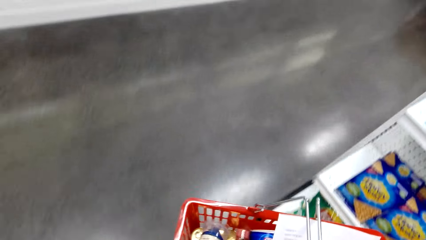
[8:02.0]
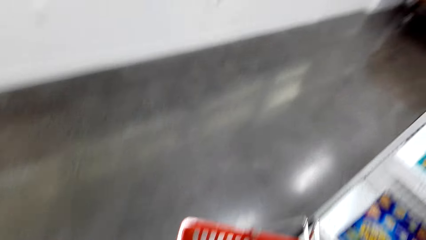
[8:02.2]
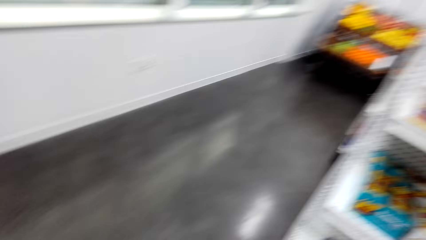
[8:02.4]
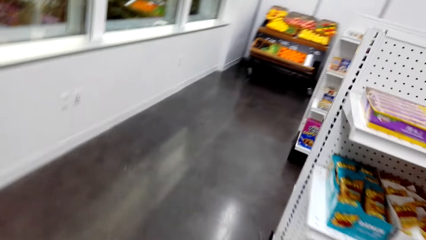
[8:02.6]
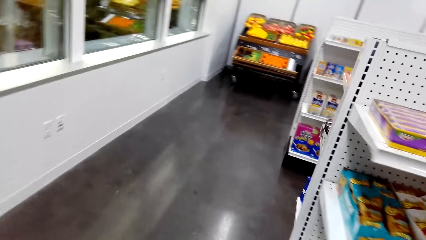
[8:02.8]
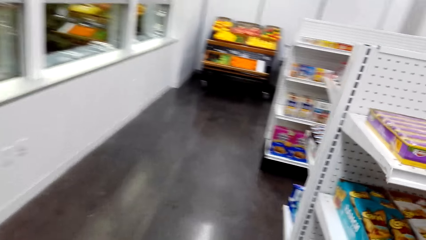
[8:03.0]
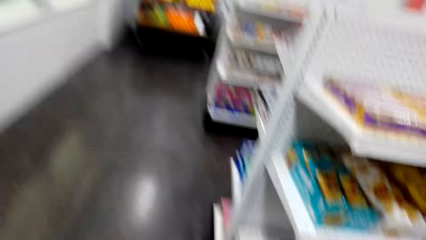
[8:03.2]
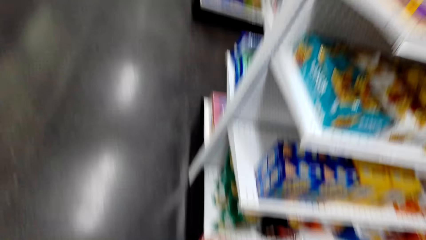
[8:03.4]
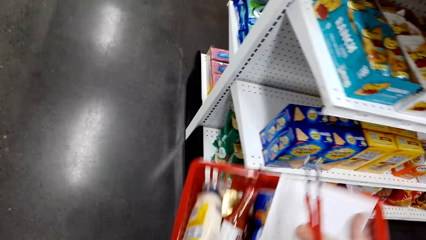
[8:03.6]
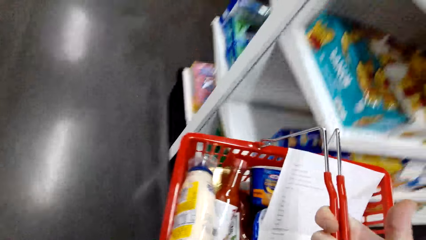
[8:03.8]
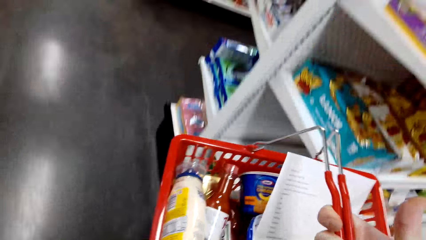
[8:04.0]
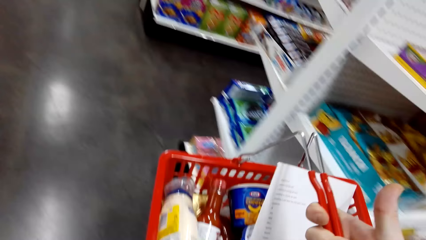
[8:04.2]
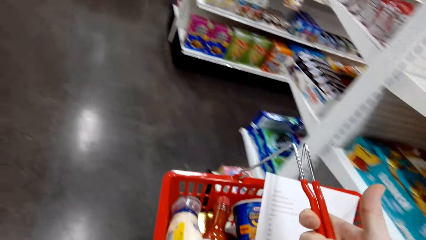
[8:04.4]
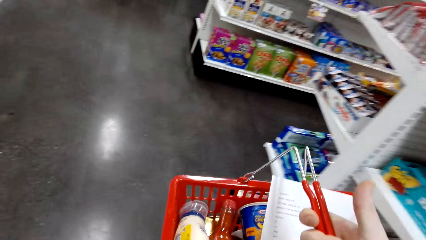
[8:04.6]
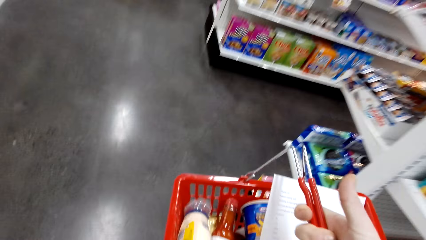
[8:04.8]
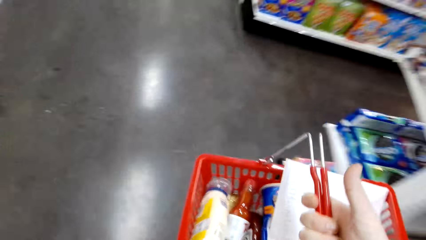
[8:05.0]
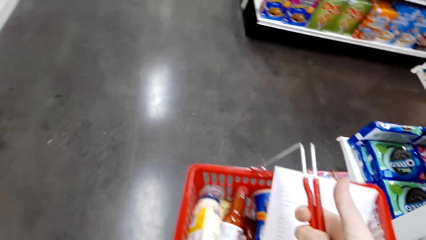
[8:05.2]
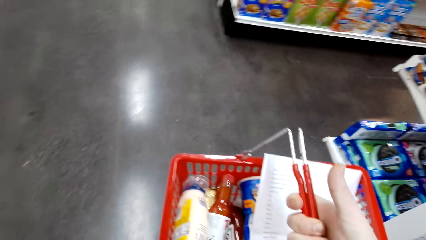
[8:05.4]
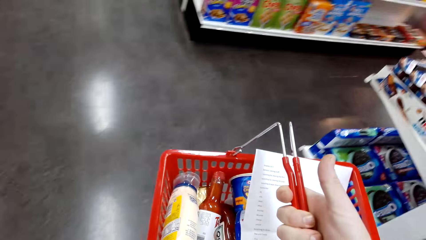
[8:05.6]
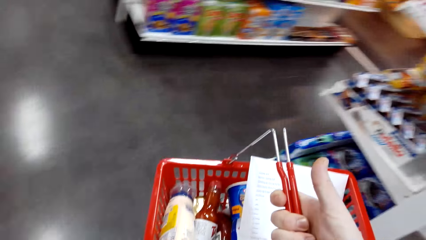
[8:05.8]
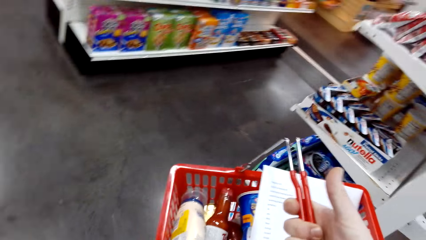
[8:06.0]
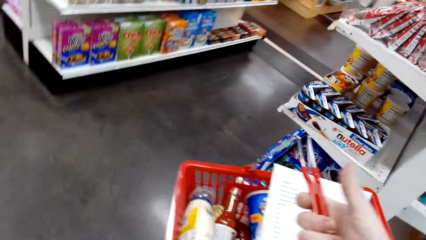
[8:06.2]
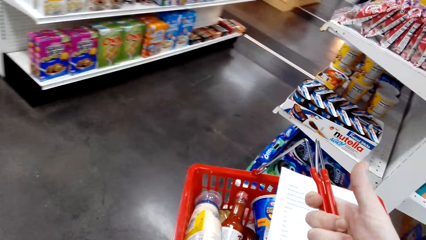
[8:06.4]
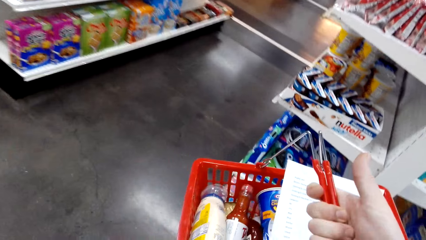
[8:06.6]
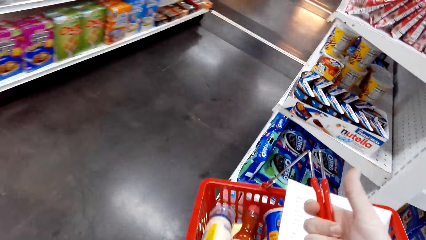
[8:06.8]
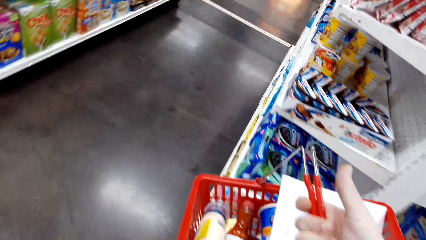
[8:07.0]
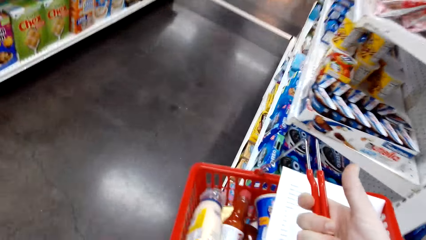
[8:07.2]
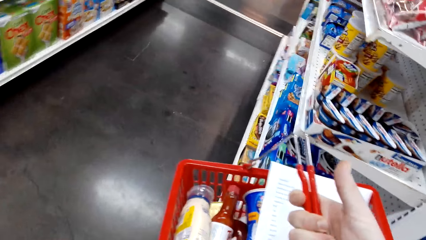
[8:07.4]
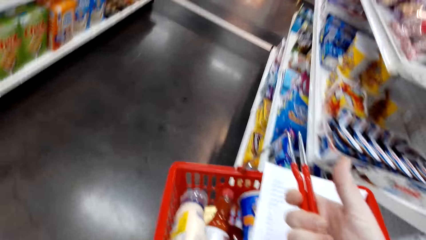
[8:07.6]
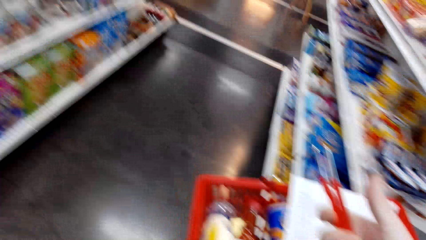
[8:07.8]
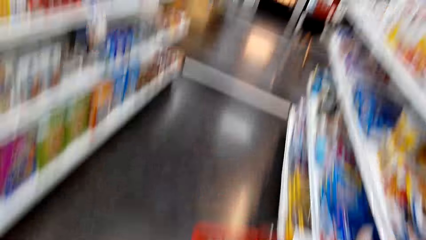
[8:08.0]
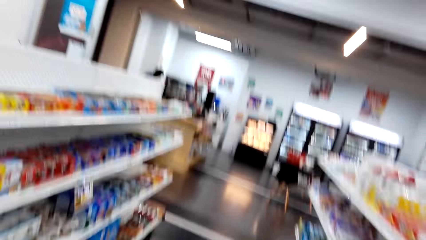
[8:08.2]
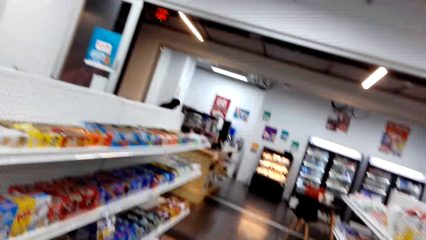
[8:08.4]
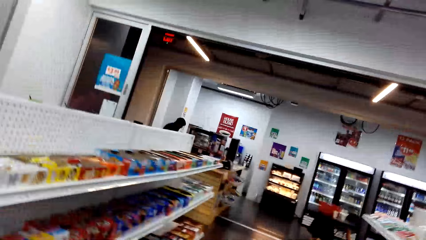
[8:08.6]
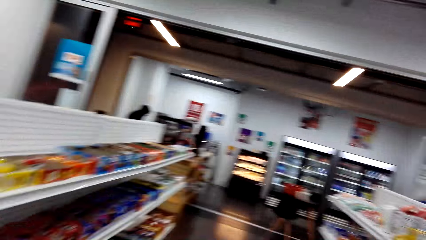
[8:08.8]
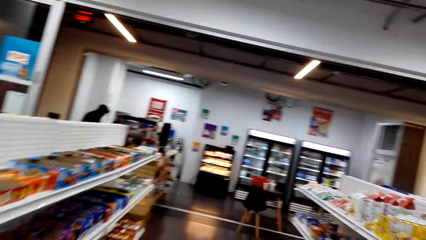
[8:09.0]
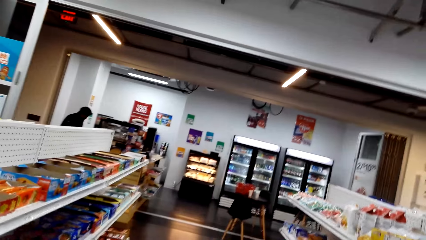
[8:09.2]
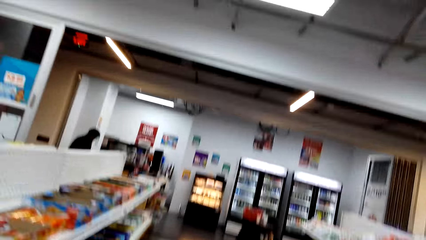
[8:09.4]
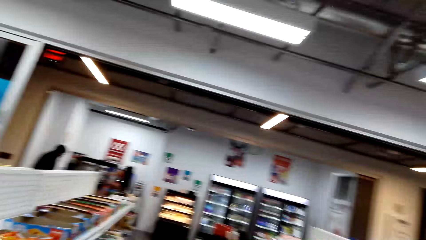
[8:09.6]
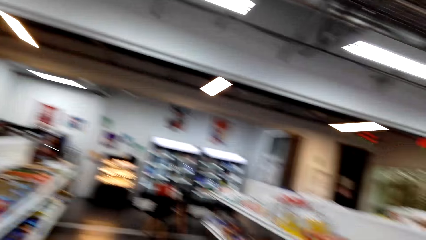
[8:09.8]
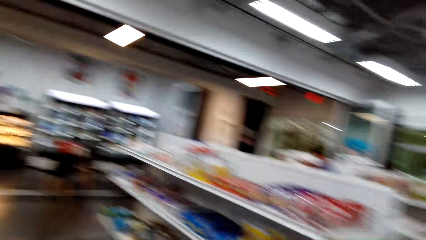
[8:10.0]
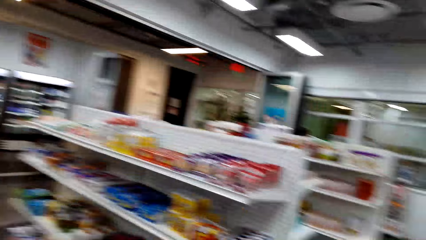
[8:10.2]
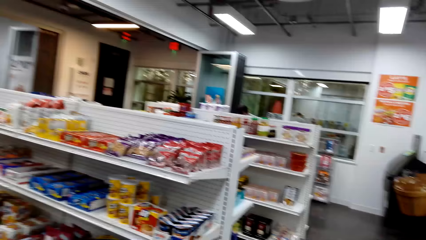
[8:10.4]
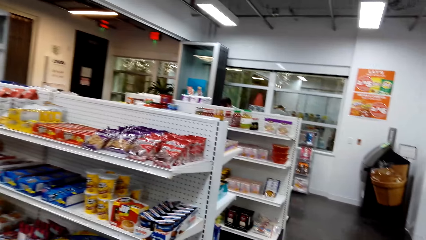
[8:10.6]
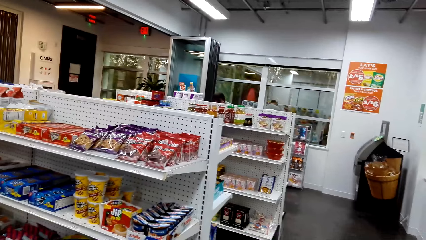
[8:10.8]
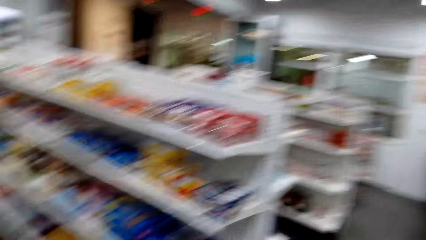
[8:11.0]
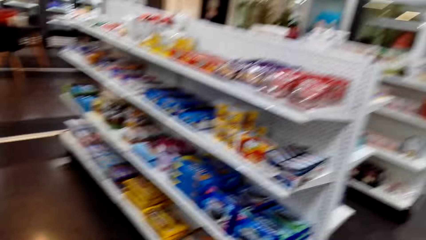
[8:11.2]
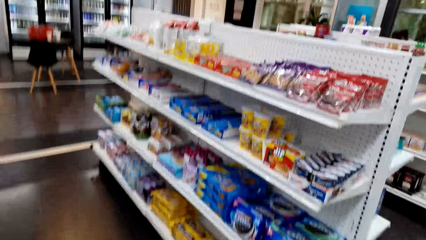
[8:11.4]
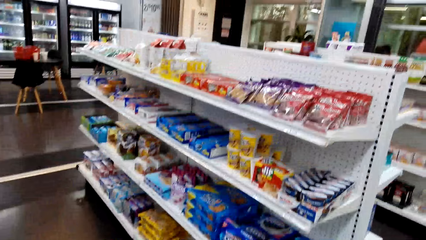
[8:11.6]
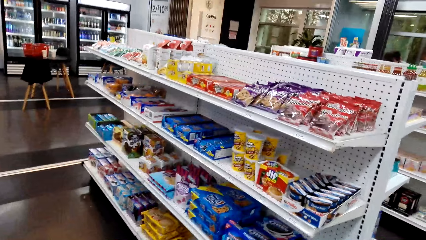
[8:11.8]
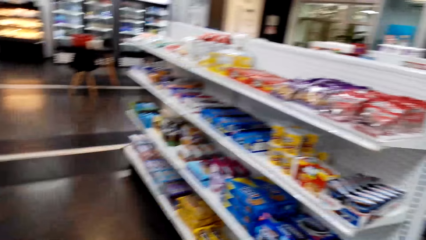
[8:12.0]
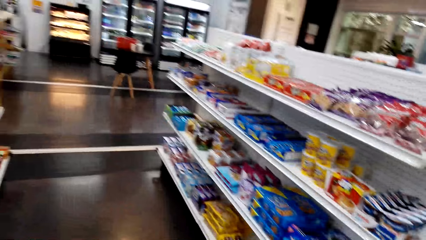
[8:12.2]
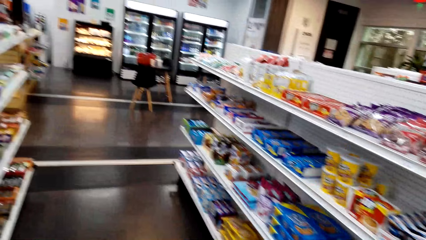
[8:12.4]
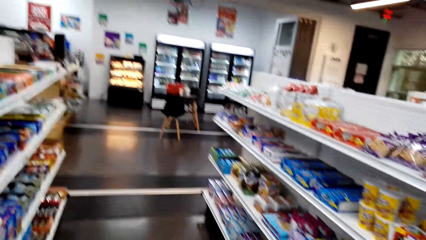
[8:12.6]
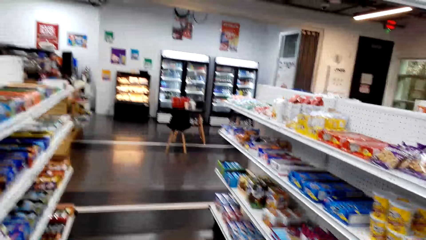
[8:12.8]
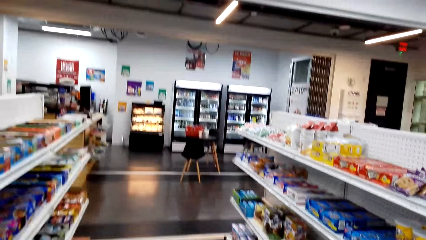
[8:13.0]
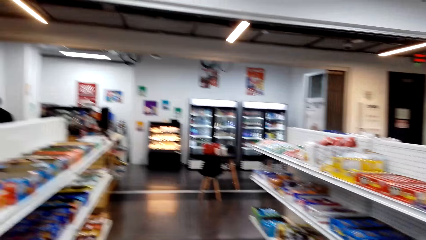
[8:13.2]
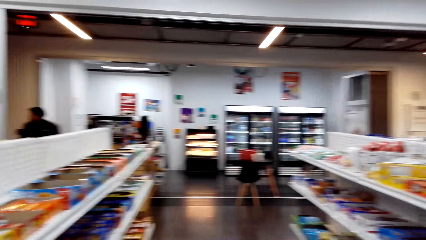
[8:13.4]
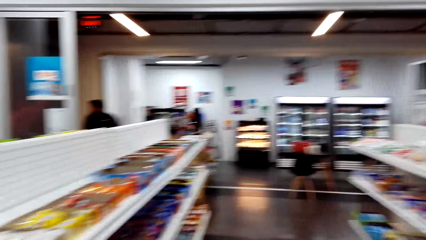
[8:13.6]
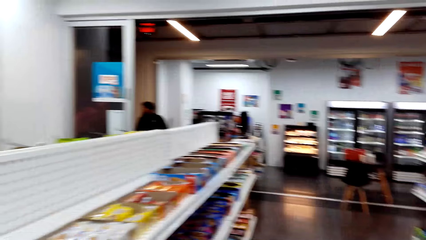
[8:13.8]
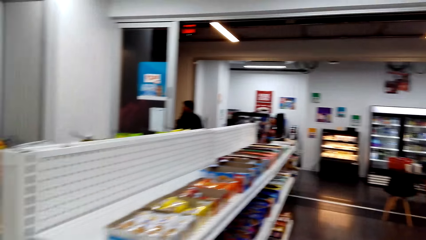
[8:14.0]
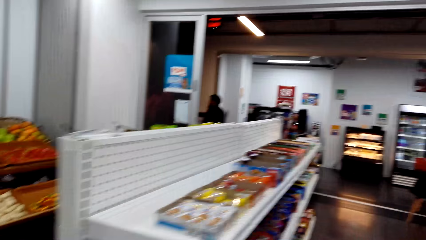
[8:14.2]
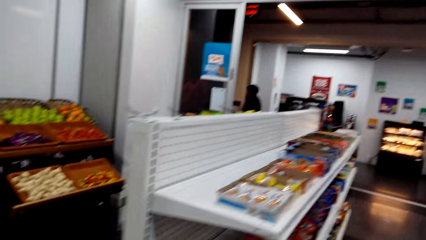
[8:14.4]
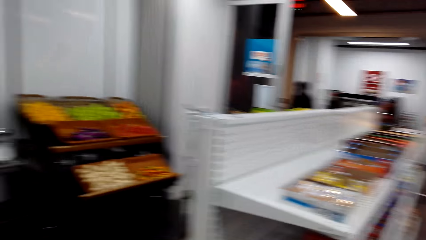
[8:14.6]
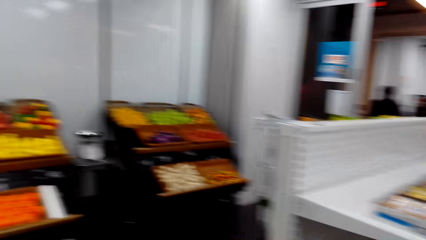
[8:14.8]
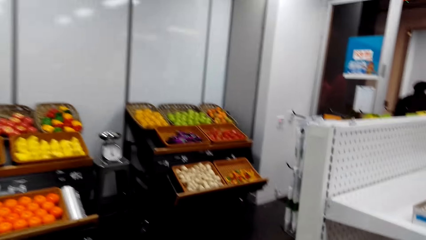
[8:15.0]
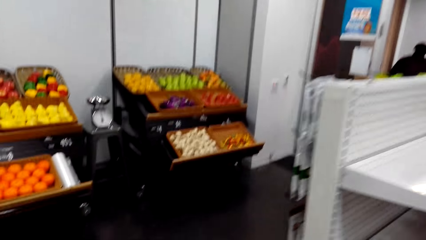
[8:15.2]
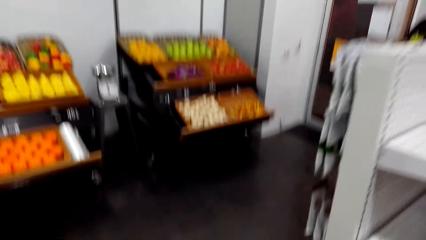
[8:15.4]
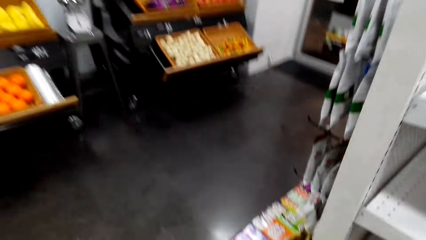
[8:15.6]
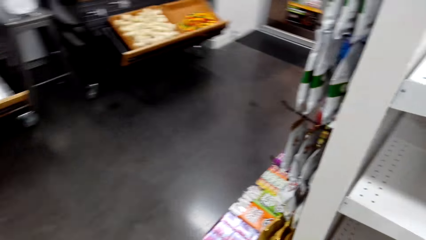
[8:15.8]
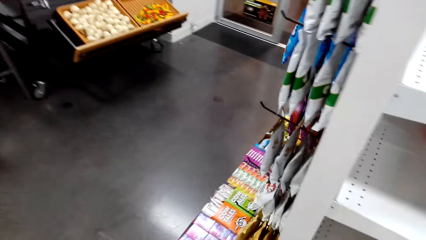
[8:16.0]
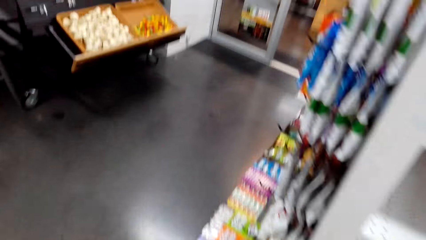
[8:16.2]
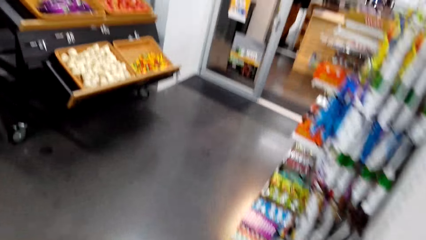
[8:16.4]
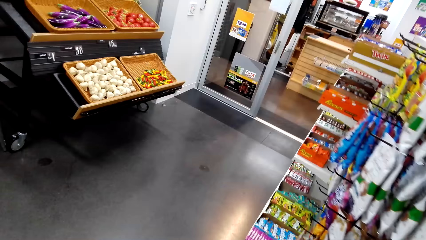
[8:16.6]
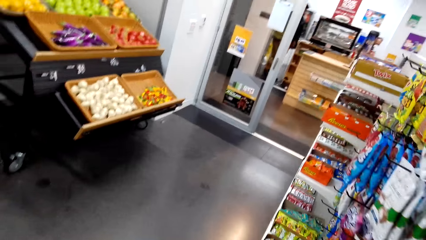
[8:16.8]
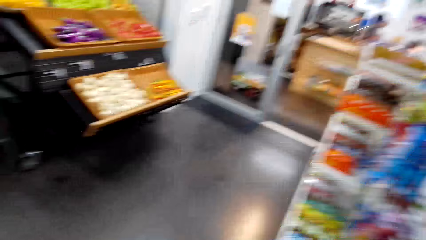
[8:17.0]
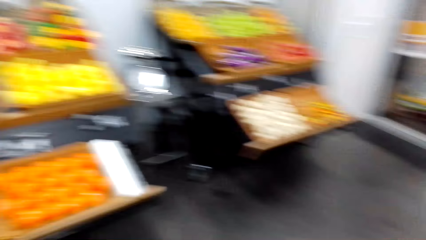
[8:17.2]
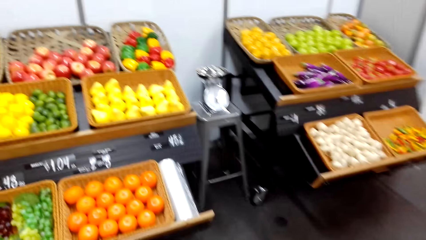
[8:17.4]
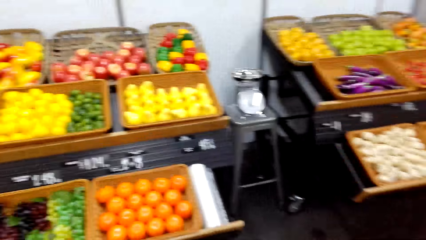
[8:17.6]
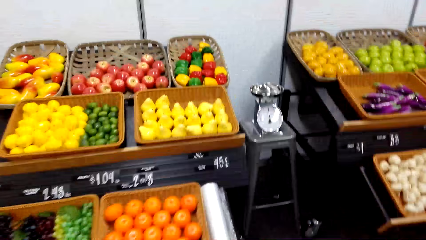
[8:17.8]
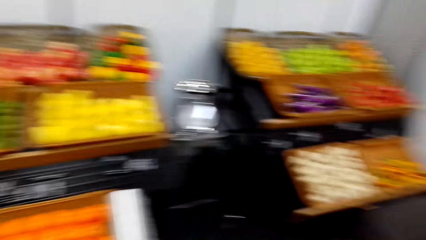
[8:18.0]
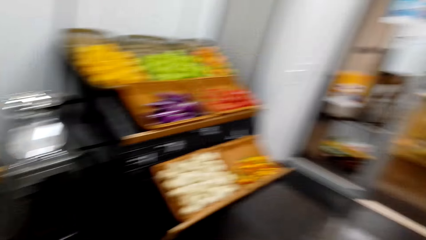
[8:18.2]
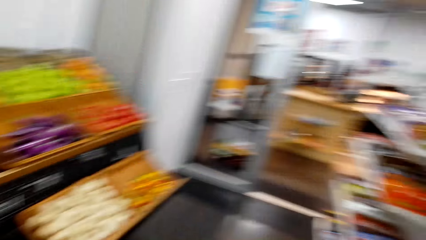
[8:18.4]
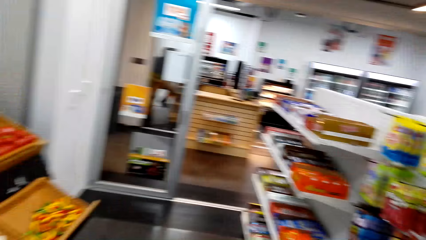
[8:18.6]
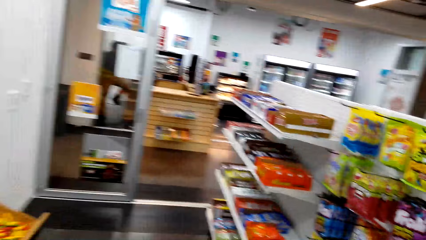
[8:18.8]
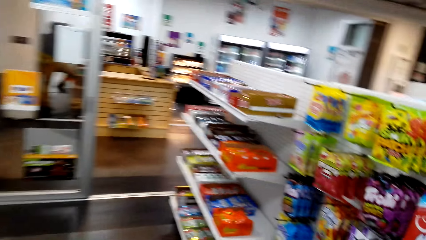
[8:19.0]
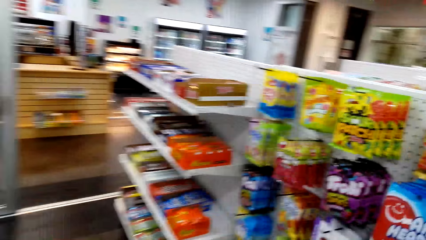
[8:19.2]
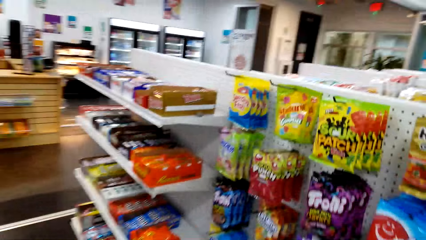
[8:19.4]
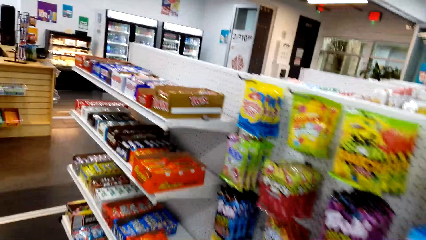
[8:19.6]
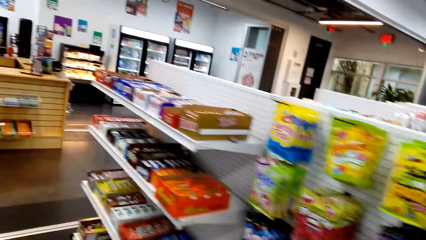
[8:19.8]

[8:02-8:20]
The camera wearer puts the tomato sauce in the shopping cart or bucket. They walk in the supermarket. They stare at the shopping bucket. They carry the shopping cart. They look around. They walk in the supermarket.
